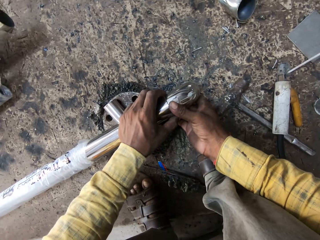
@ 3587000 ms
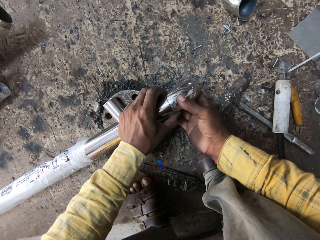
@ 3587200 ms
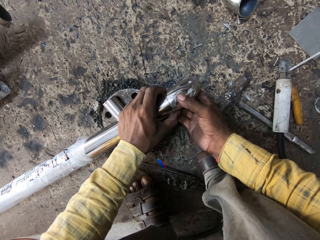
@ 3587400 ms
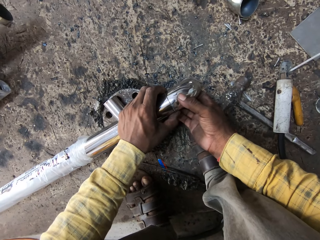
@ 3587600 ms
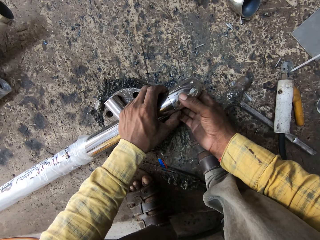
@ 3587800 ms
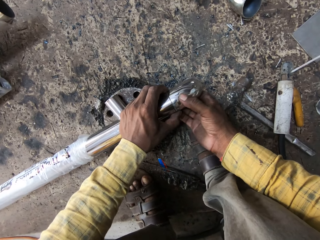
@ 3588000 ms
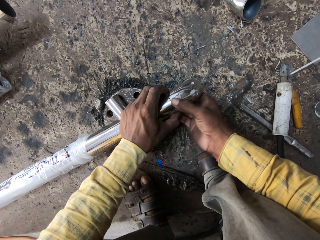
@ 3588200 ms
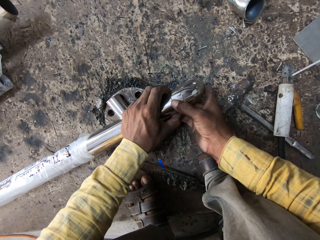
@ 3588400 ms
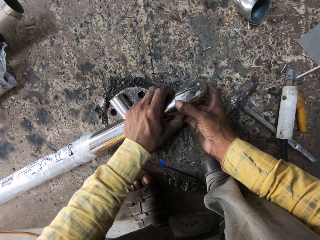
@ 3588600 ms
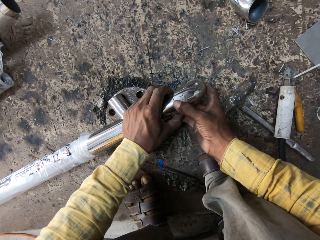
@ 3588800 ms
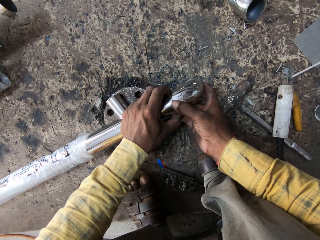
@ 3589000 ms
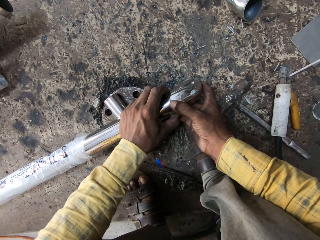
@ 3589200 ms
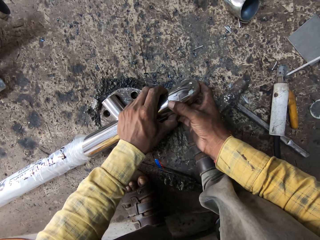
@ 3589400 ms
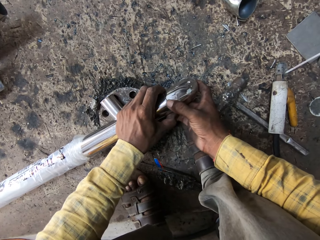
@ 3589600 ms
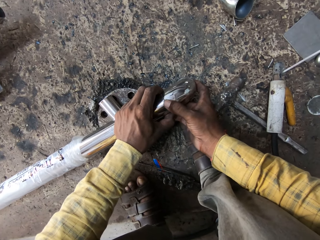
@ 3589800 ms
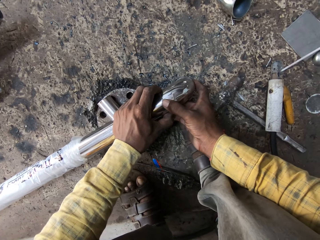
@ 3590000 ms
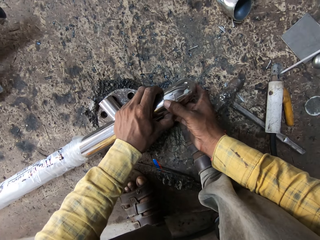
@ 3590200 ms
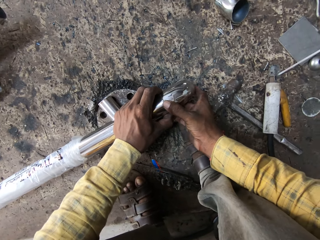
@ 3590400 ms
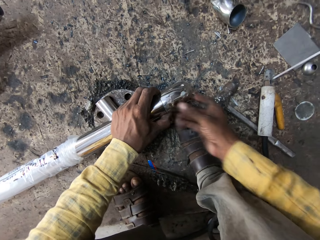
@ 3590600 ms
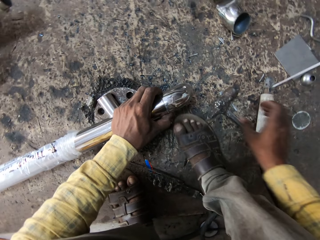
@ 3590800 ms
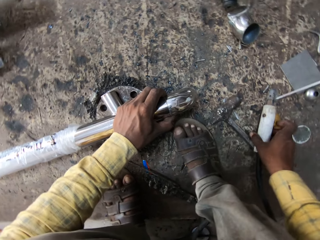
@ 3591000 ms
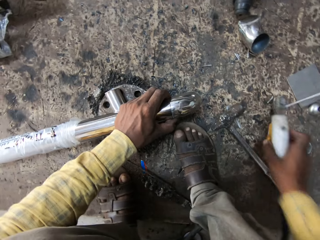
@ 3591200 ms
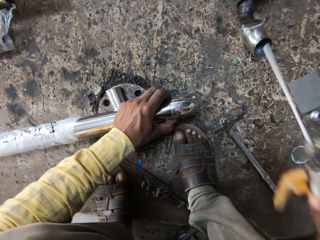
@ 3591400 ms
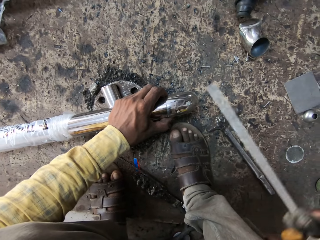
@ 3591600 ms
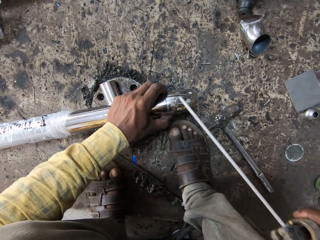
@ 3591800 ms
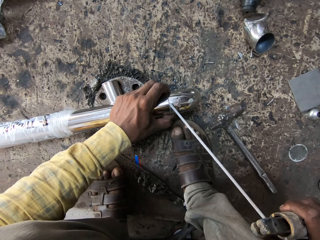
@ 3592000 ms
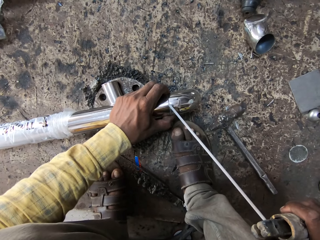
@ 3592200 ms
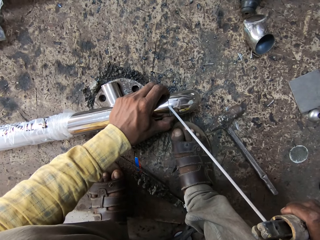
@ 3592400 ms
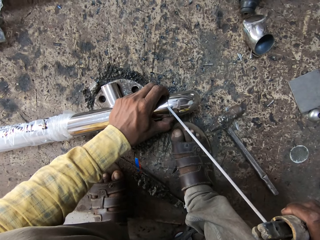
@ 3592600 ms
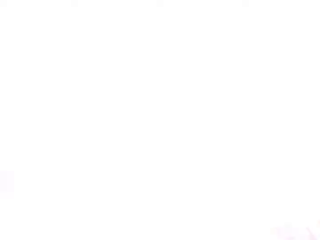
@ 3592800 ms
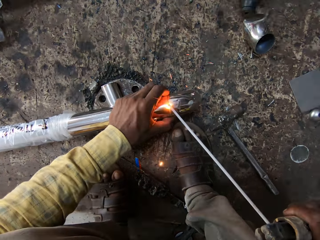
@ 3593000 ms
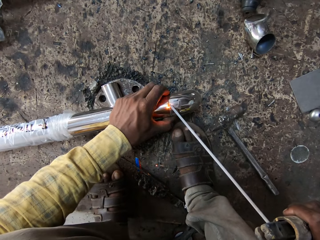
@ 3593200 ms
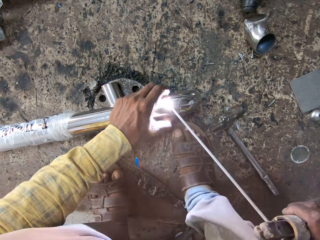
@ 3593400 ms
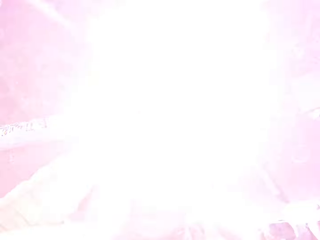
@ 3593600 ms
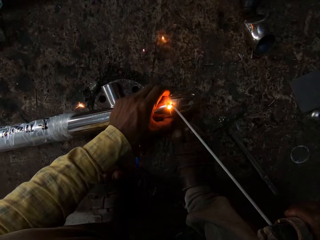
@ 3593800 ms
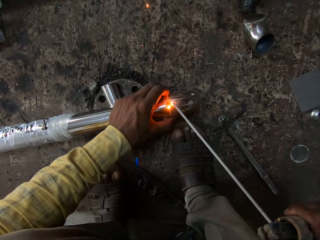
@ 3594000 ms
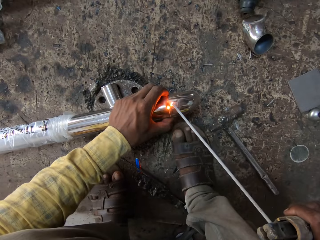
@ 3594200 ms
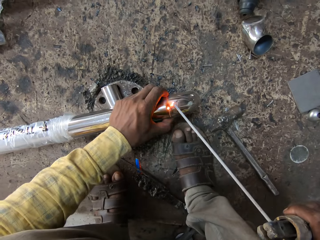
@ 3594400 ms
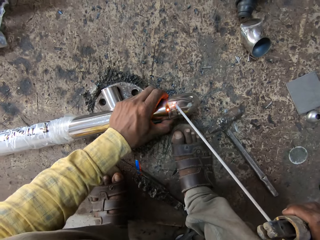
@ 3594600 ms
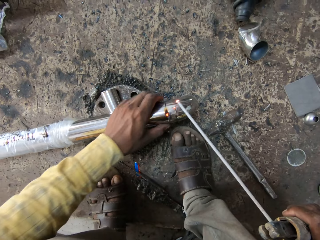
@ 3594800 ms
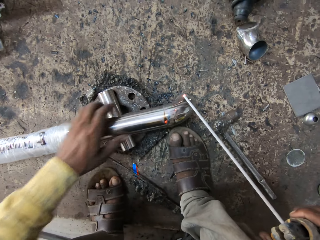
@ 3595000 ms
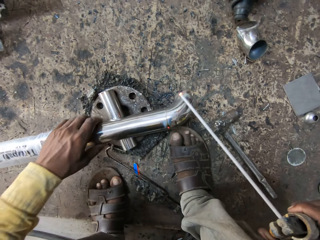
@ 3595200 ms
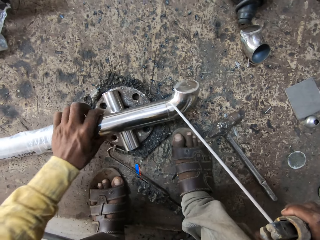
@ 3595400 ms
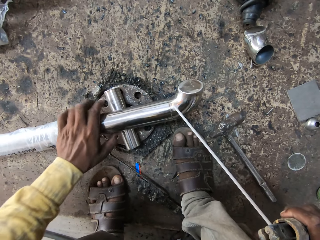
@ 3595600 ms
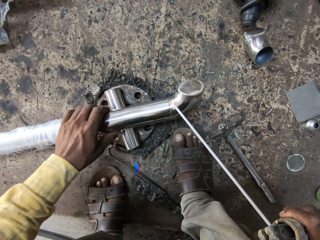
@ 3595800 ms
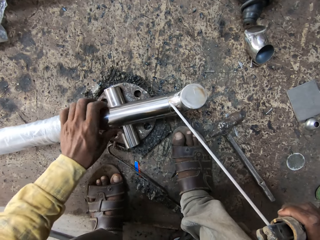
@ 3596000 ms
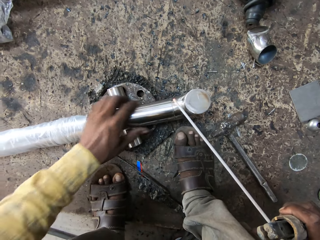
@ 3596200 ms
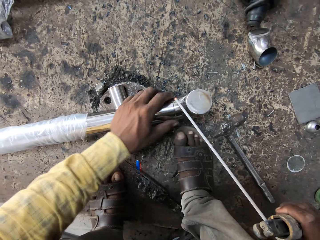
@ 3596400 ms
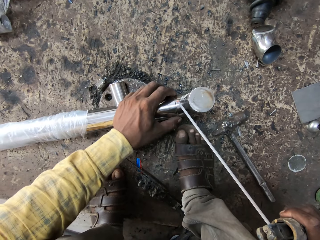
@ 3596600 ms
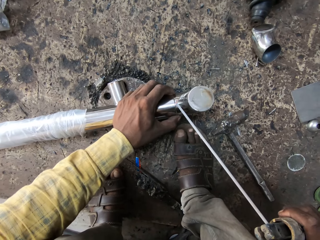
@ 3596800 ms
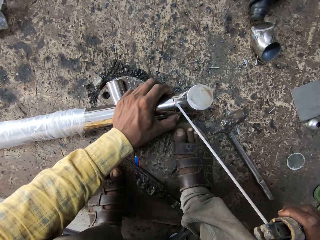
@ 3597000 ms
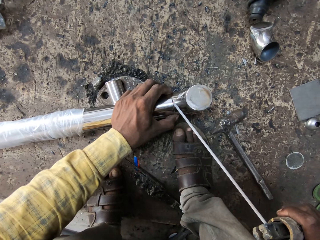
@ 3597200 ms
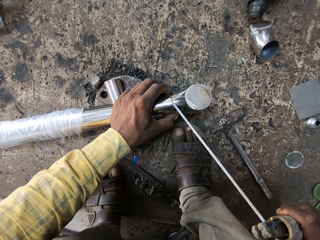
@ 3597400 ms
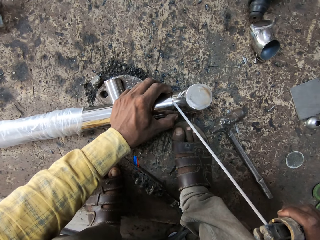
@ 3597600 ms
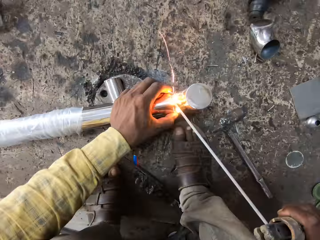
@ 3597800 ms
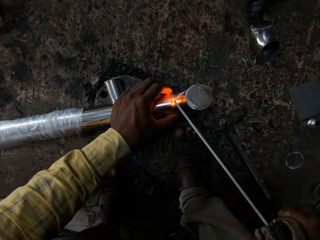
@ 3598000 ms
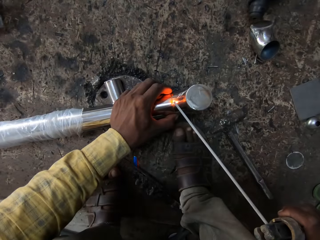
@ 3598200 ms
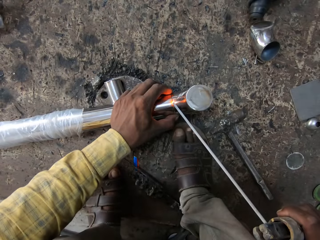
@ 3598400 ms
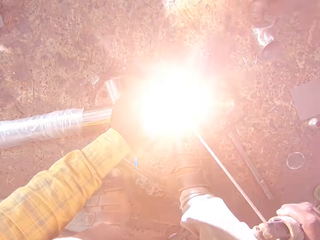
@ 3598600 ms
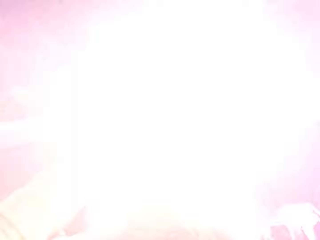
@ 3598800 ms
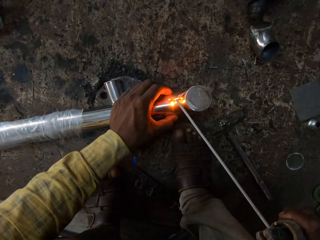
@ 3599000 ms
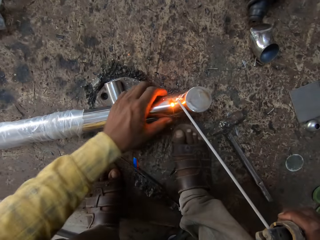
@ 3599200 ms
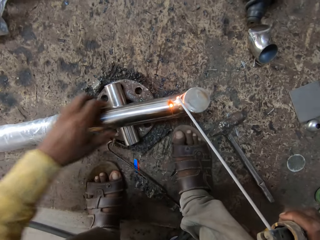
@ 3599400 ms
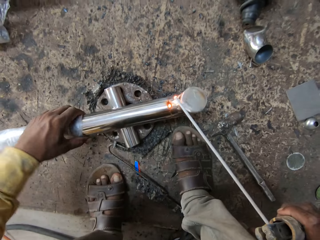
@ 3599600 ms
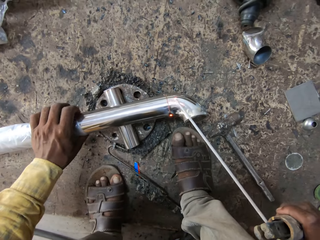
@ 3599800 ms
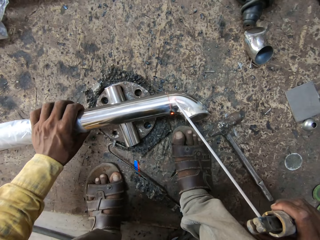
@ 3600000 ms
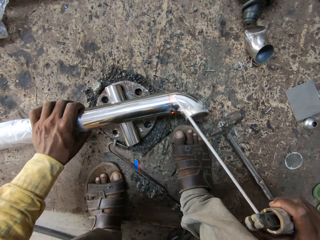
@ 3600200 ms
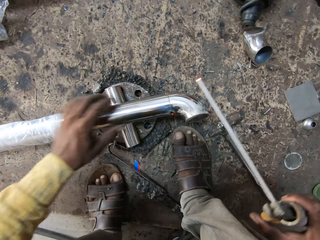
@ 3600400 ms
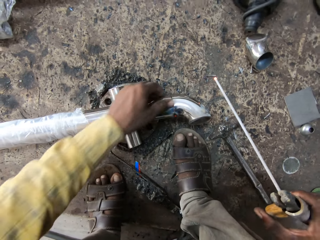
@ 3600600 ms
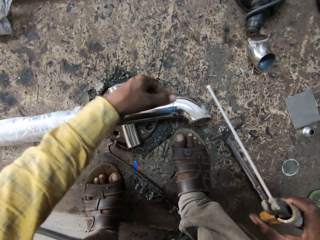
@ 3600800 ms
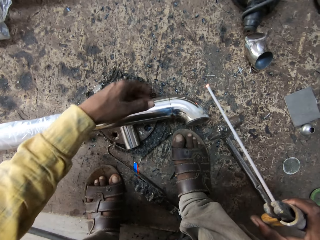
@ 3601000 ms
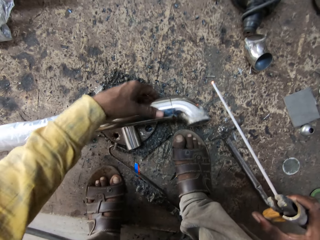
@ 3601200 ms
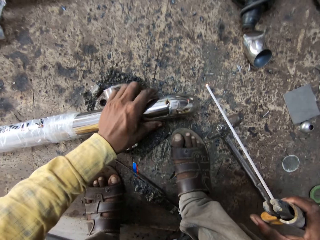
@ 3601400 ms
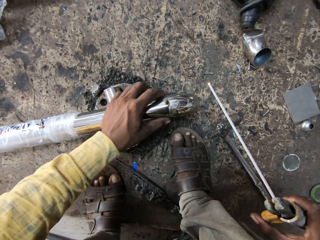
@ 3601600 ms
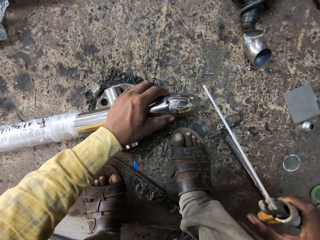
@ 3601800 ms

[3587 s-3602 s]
The camera wearer connects the small rod to the iron rod. They pick the electrode. They burn the metal with the electrode. They turn the iron rod. They weld. They turn the iron rod.

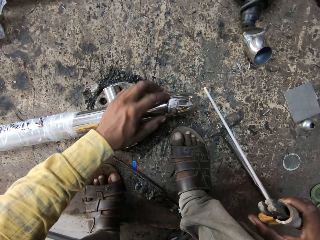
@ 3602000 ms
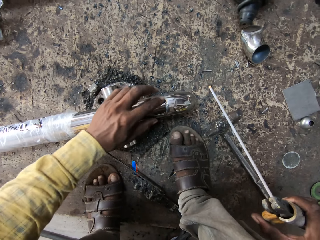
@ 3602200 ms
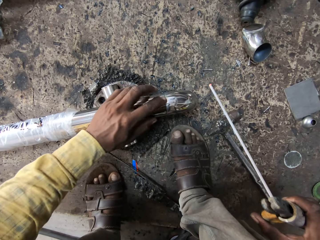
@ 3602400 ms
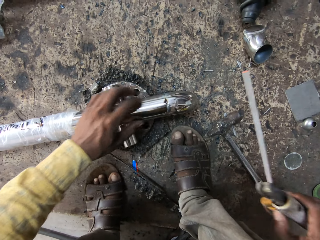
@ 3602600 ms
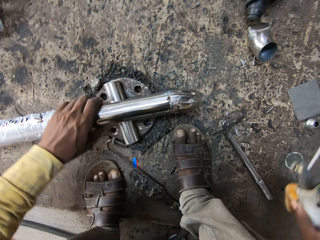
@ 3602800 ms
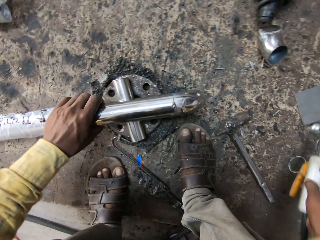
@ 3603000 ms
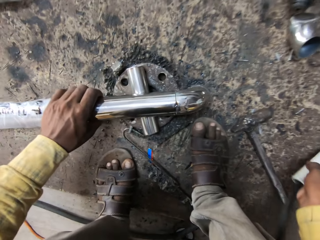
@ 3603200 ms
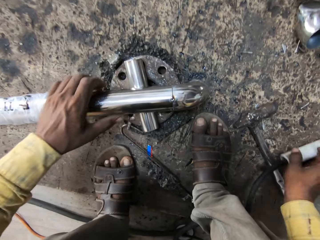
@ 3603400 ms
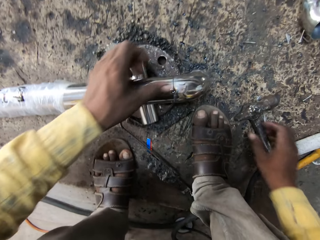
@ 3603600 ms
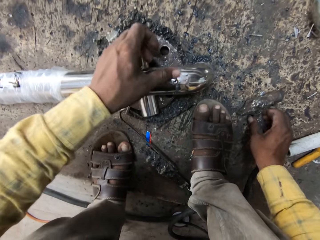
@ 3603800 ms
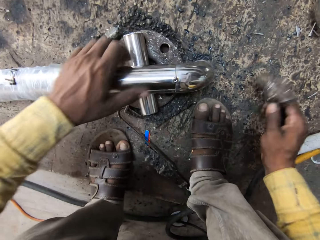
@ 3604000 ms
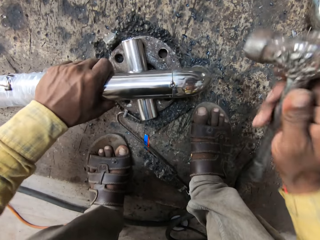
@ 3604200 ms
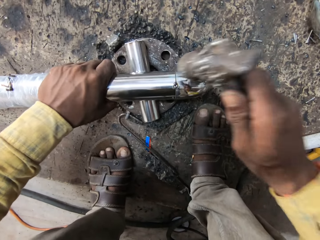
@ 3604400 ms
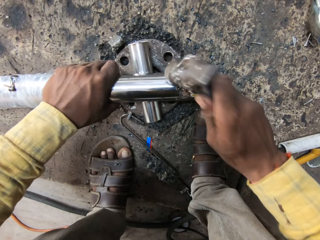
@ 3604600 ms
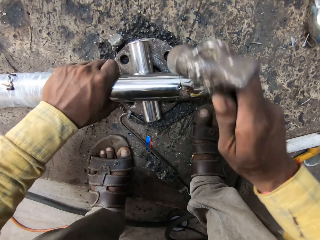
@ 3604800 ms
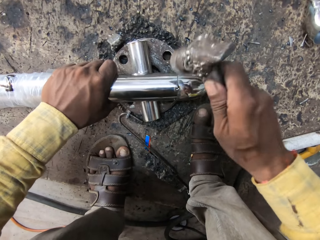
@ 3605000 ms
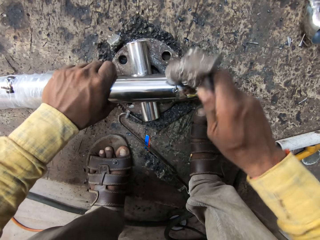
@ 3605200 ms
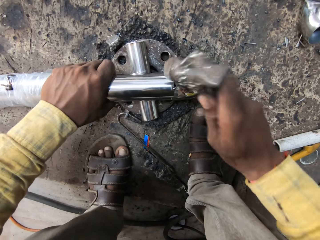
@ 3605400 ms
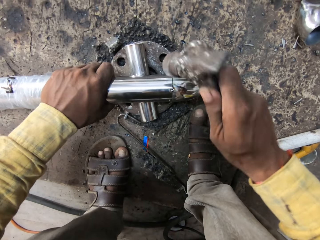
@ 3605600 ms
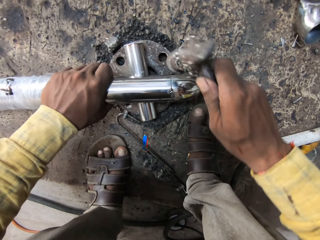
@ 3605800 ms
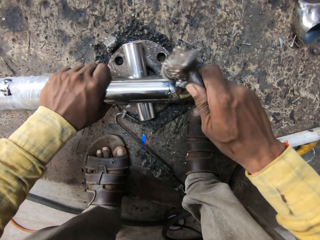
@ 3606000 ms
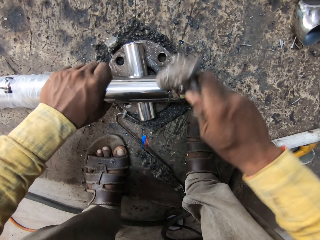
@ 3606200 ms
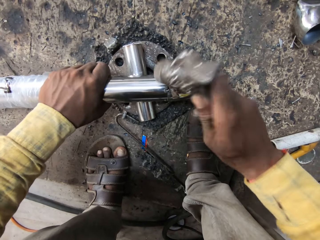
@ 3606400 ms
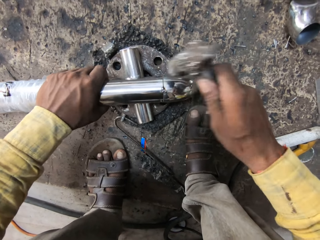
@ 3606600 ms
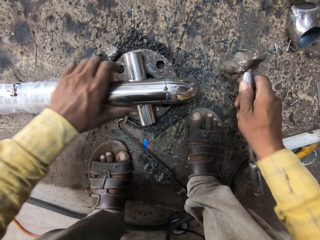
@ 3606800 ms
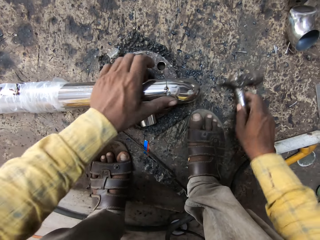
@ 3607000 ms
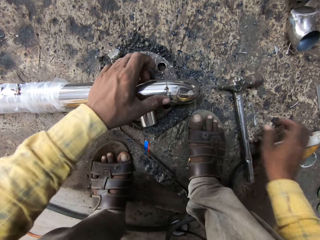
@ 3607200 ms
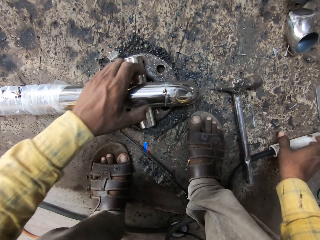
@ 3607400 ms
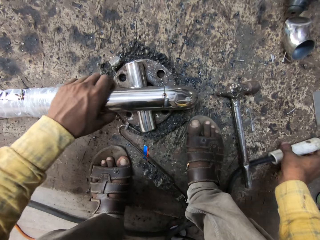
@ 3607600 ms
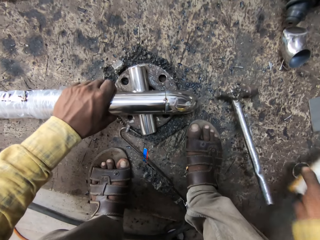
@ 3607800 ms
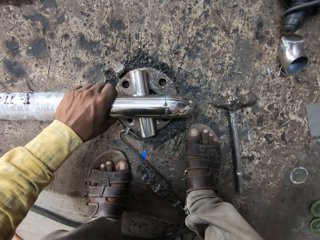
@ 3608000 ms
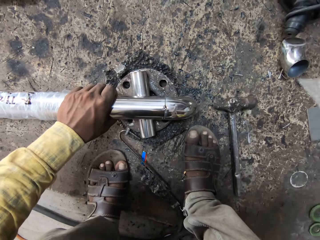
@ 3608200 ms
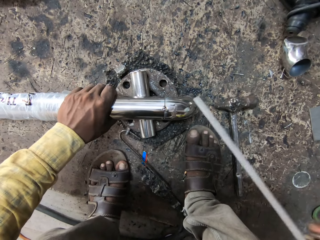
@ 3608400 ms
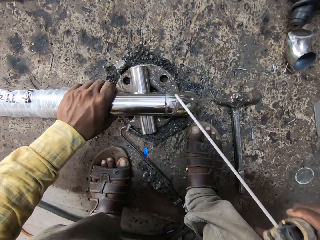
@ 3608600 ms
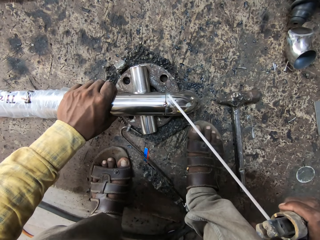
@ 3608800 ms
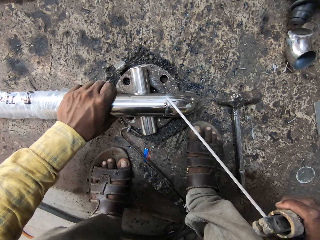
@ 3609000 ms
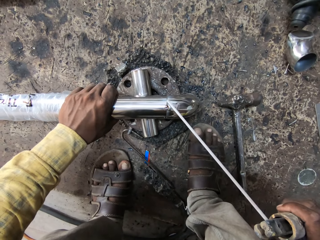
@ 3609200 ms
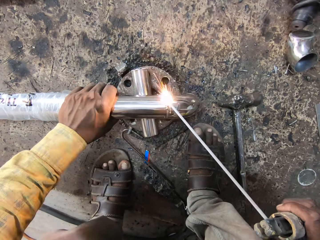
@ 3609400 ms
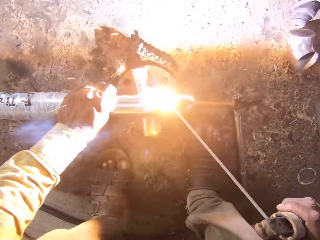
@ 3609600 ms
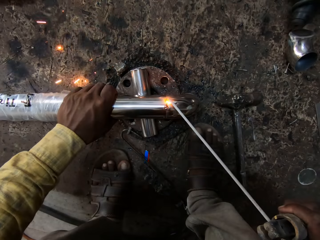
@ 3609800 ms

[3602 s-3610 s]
The camera wearer feels the rod with his hand. He puts the welding rod aside. He picks the hammer. He hits the iron rod with the hammer. He puts the hammer down. He picks the welding rod.
